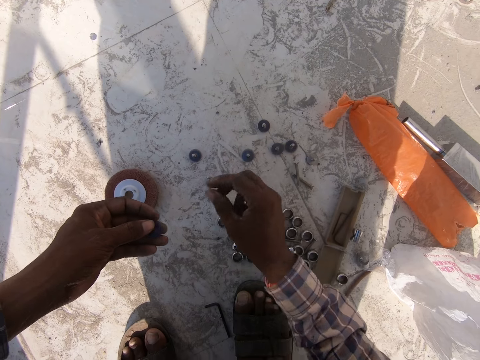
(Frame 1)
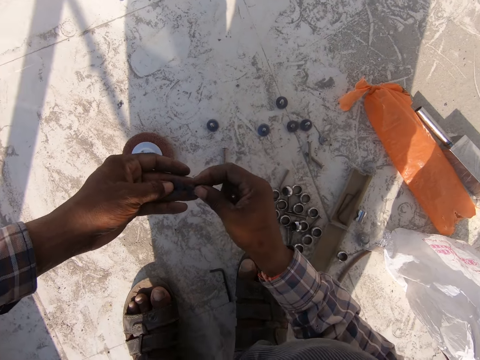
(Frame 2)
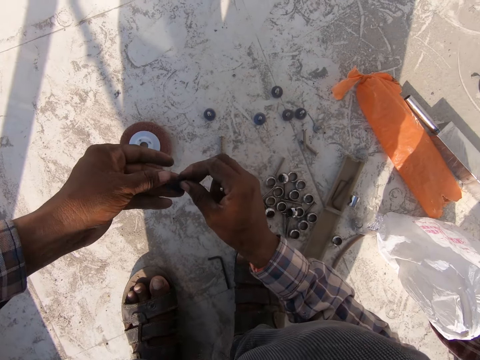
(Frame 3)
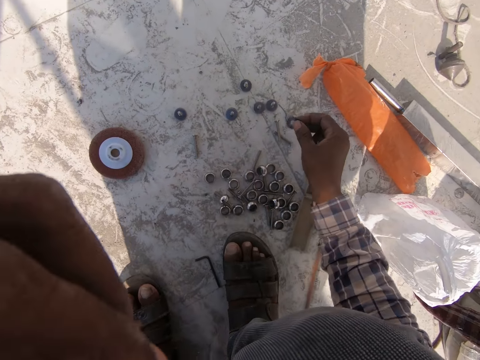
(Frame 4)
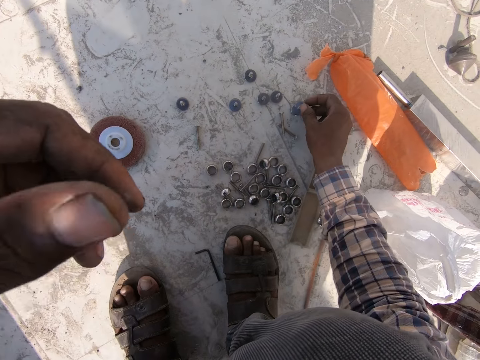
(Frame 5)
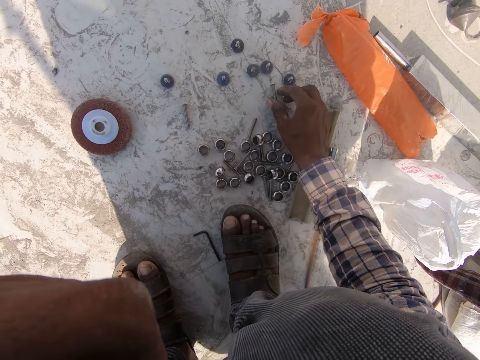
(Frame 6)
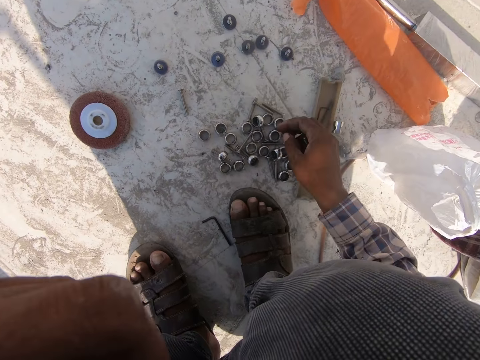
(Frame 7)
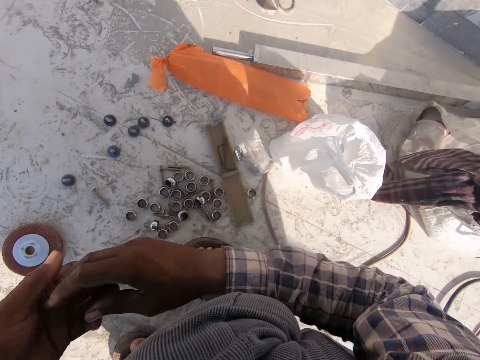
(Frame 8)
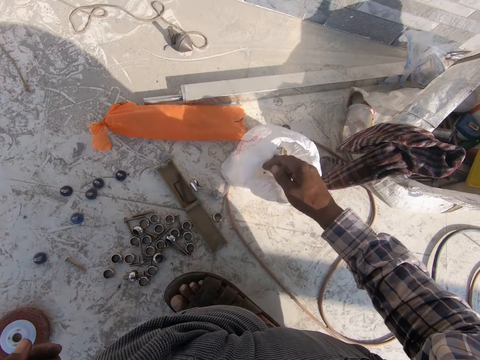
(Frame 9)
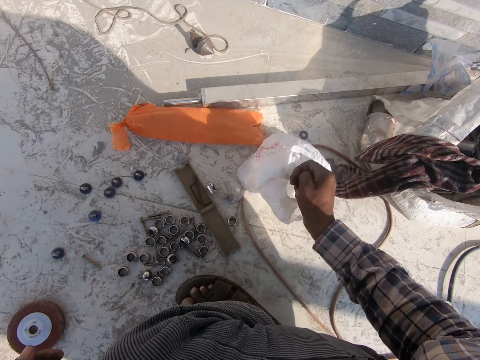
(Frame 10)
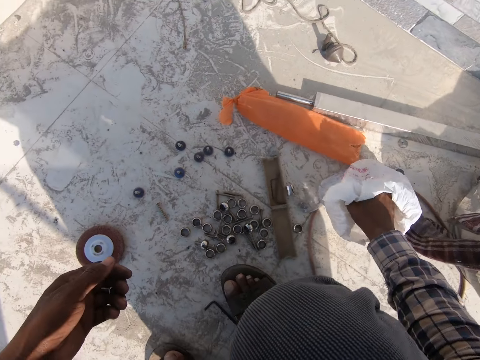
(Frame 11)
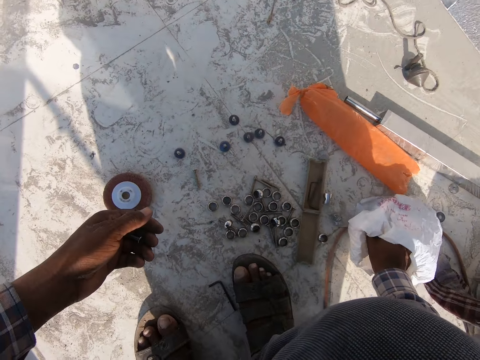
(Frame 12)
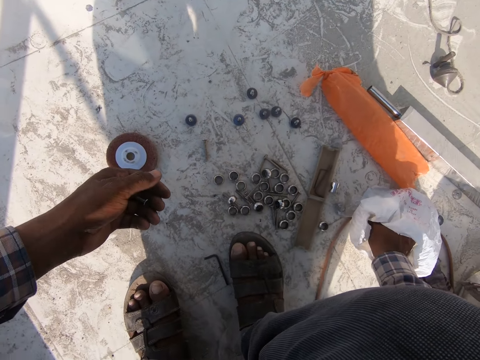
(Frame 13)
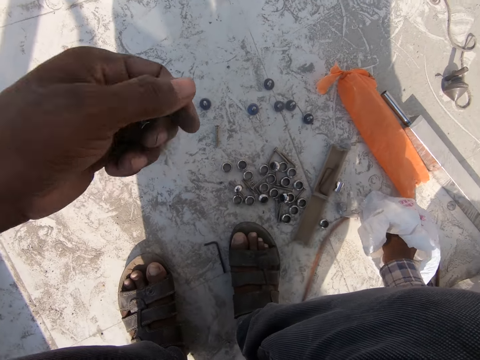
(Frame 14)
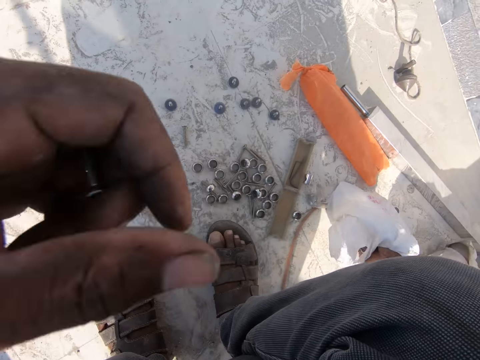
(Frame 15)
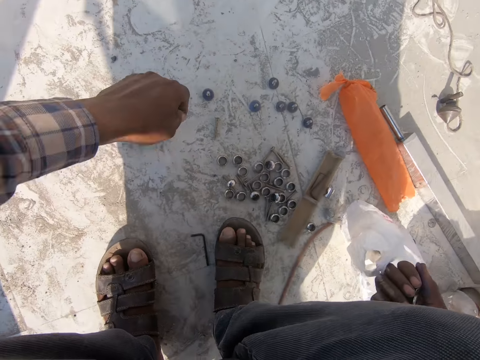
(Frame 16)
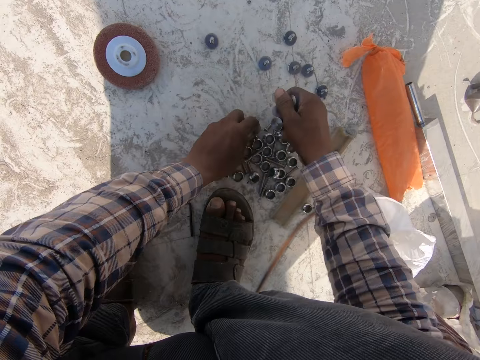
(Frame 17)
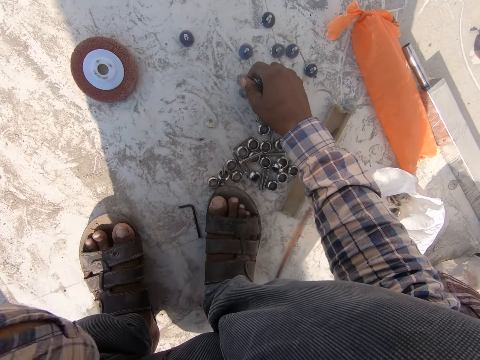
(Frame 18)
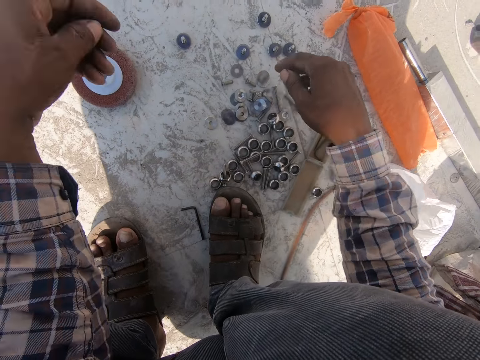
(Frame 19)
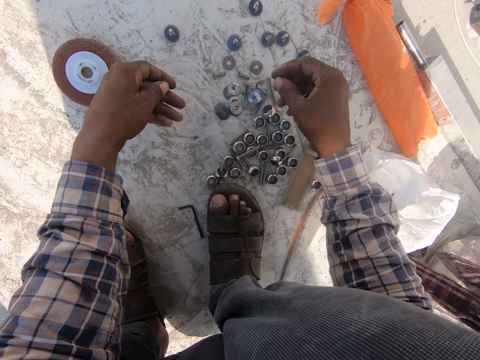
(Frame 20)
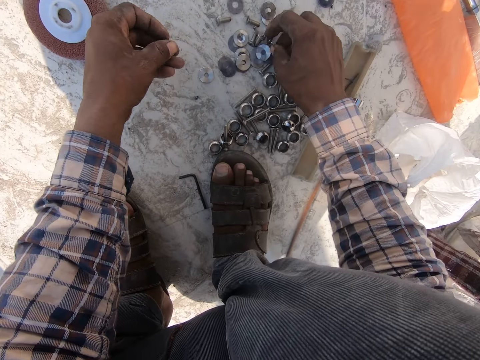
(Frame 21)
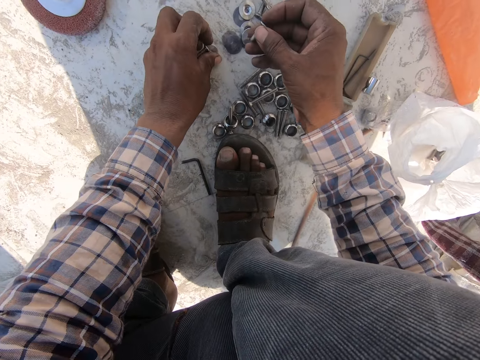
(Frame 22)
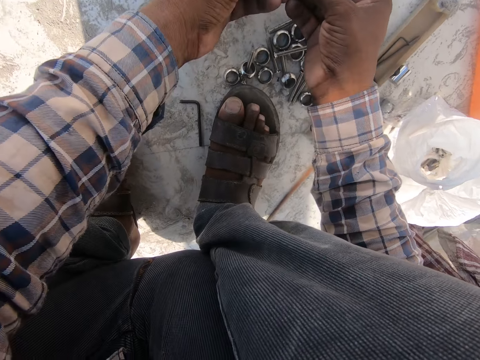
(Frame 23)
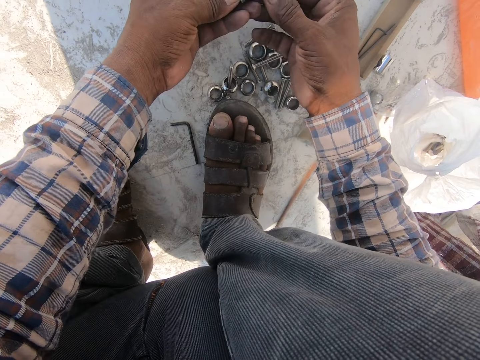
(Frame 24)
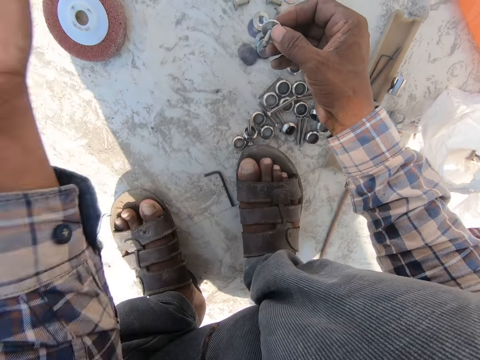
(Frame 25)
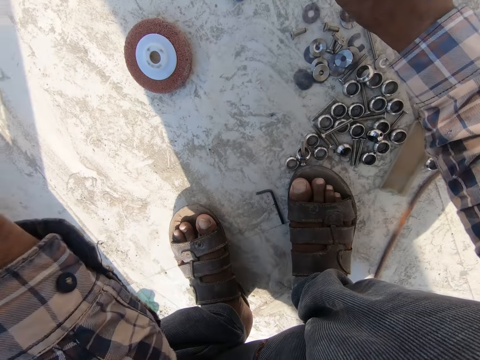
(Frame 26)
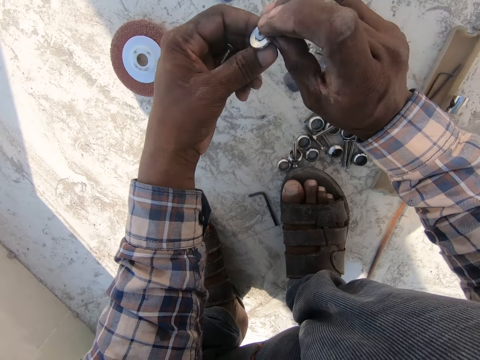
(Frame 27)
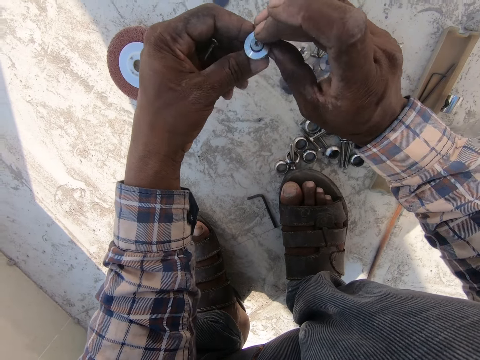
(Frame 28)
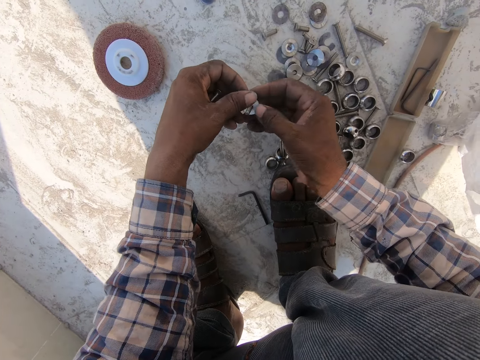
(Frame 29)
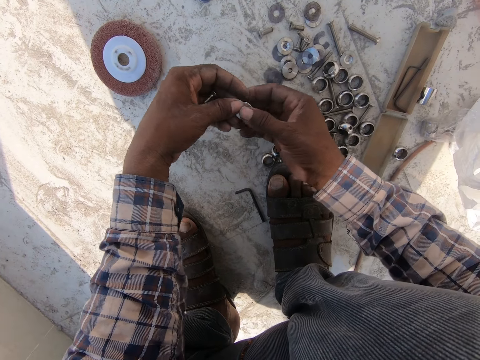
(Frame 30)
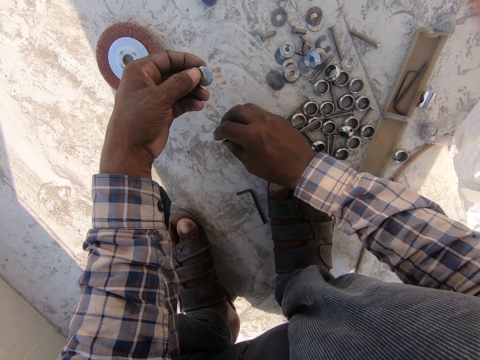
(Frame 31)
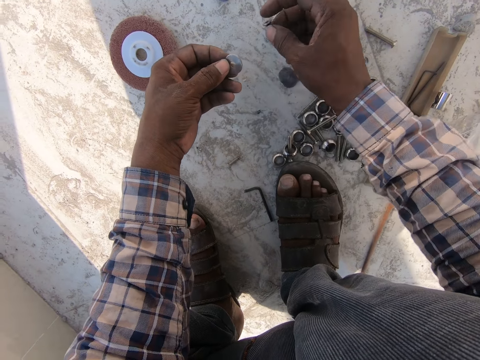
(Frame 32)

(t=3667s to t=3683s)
The camera wearer raises a hand. They search in the bag. They raise a hand. They pick out more nuts from the carrier bag. They place something on the floor and pick something from the floor. They arrange the nuts with the bolts on the ground and put something together.

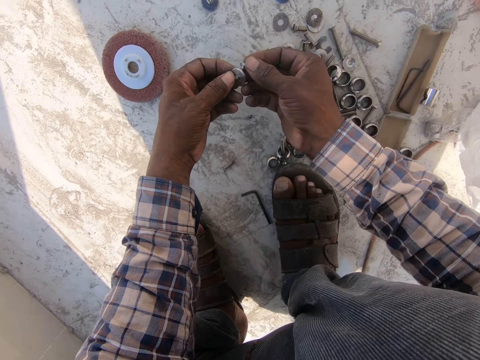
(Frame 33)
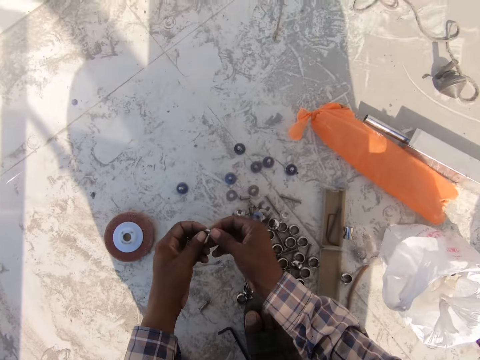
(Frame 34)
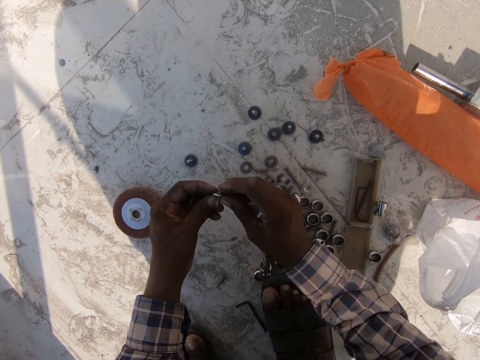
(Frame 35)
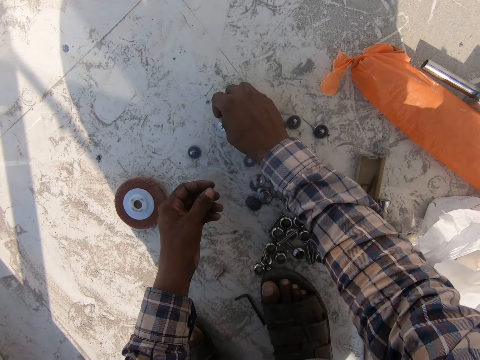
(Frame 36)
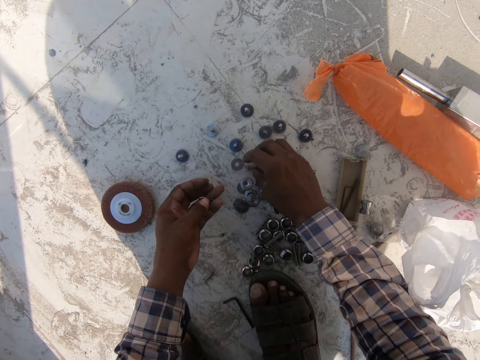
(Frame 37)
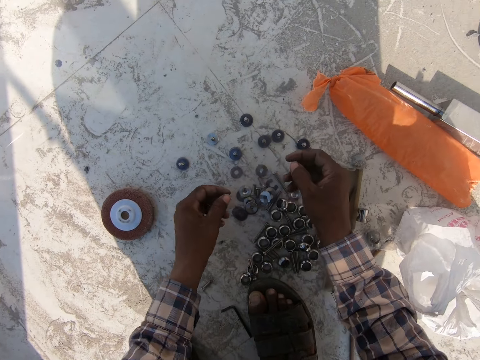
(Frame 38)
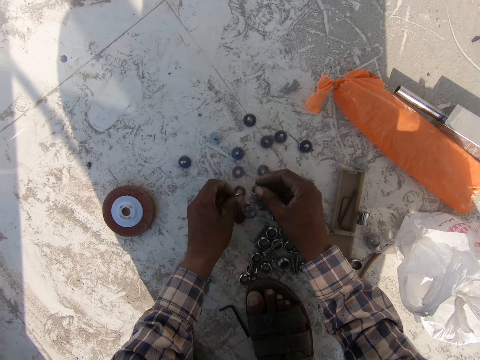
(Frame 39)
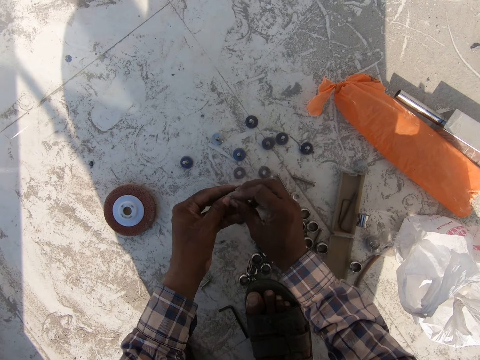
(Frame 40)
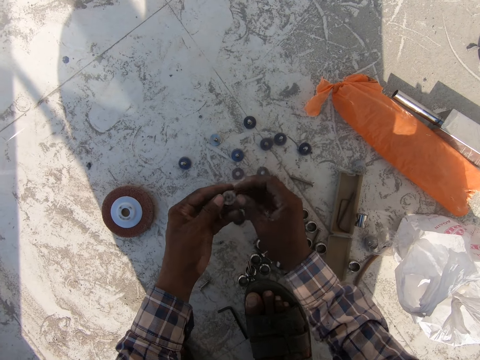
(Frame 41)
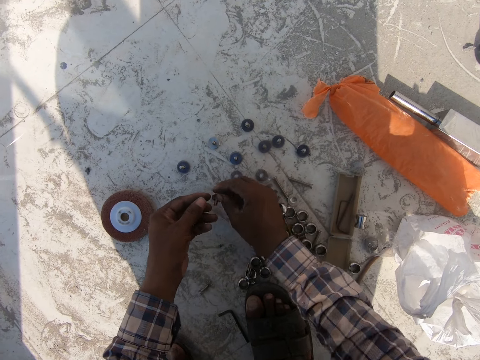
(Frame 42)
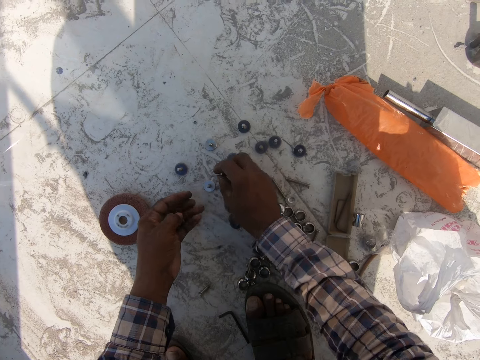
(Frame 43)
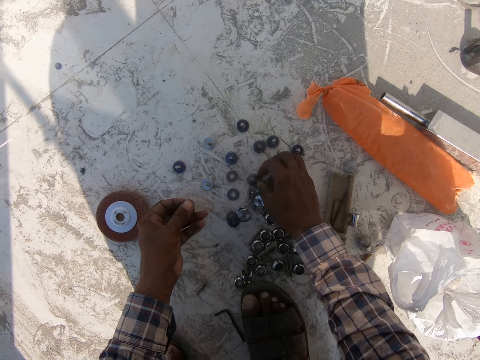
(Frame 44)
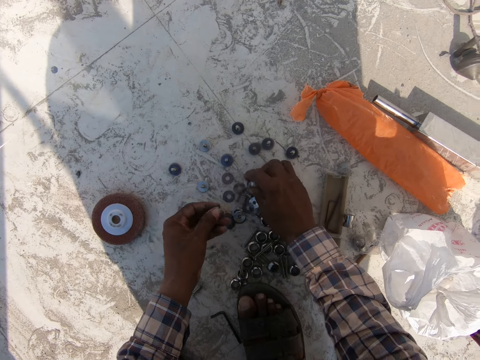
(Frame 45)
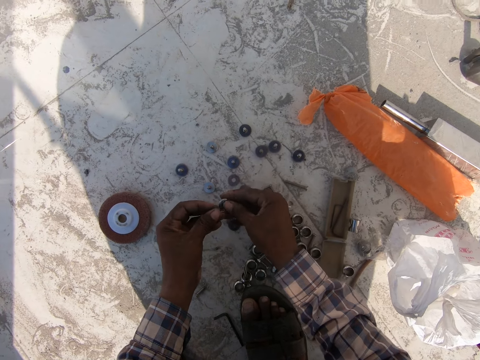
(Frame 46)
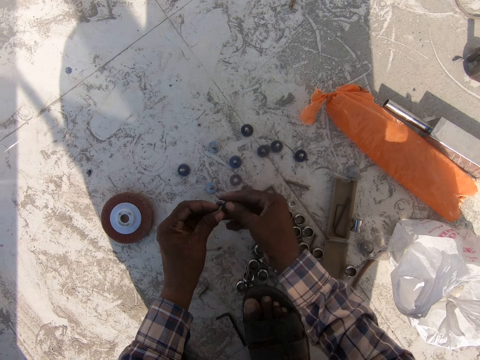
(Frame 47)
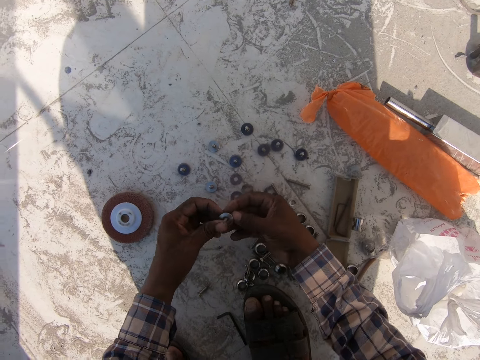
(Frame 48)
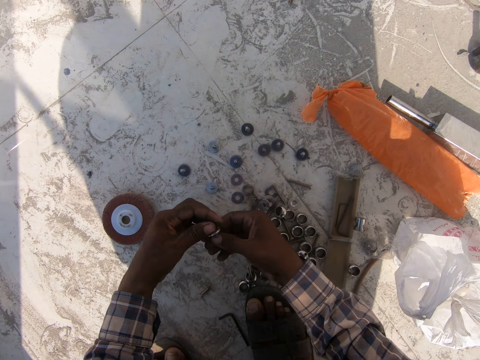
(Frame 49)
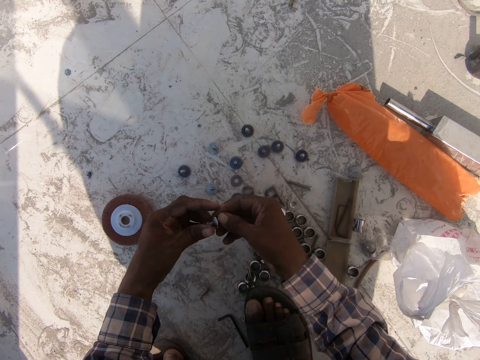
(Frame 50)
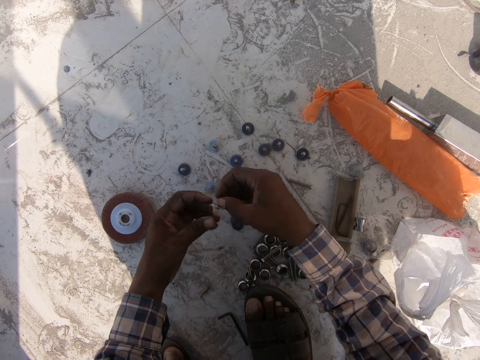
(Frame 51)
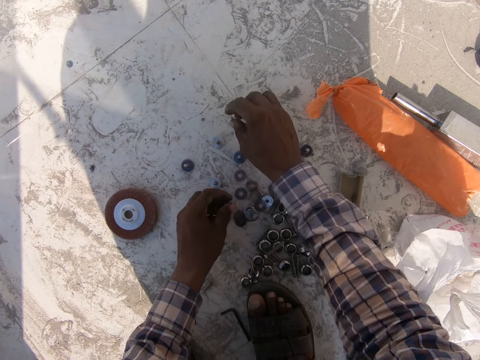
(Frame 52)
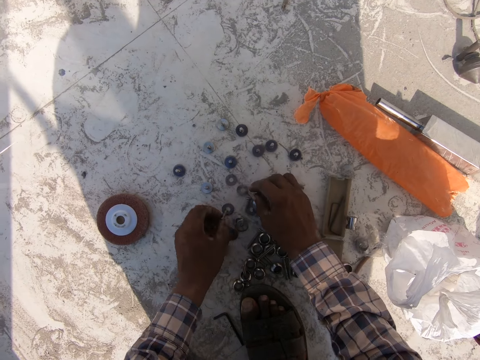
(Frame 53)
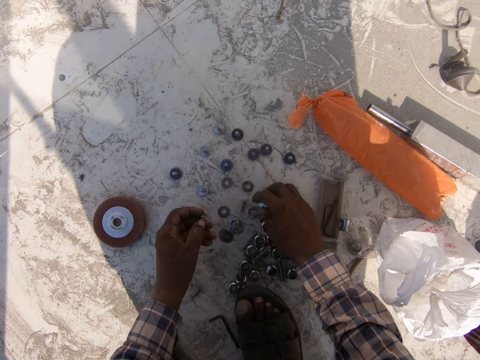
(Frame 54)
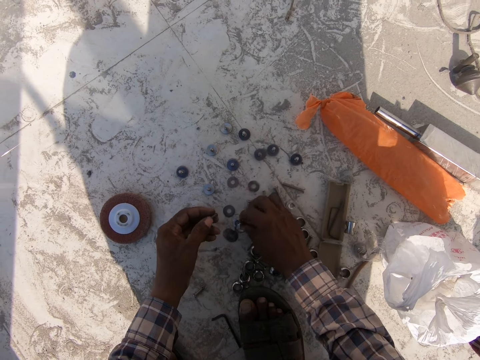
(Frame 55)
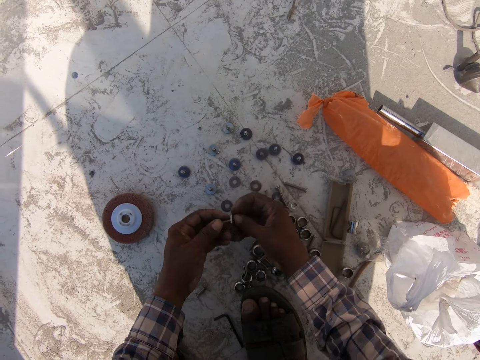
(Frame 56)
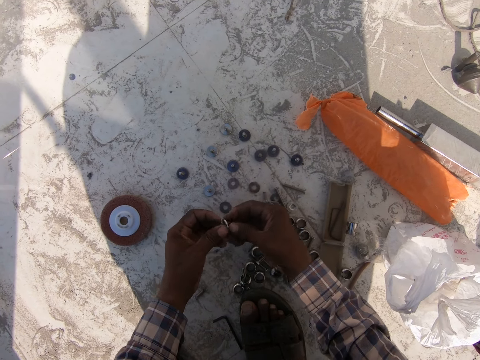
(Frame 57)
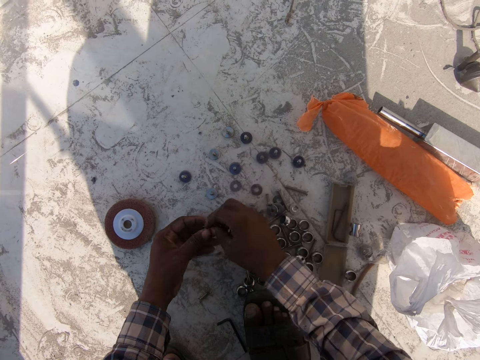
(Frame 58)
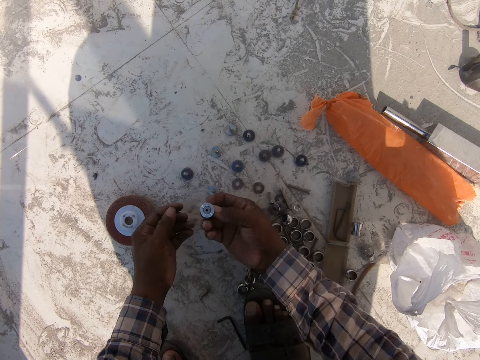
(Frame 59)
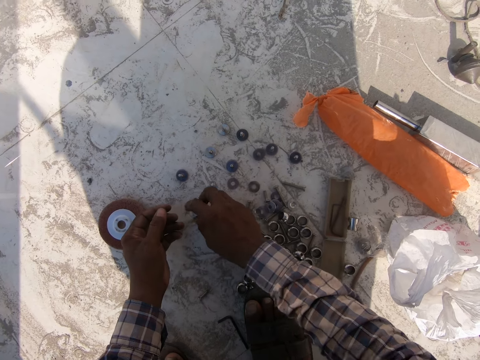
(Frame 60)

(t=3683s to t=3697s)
The camera wearer places something on the floor. They pick something from the floor, put something together, place something on the floor, put something together, place something on the floor, pick something from the floor and put something together.
